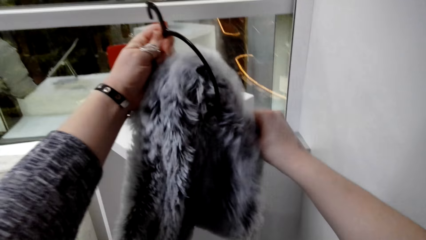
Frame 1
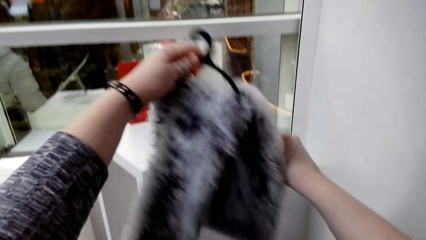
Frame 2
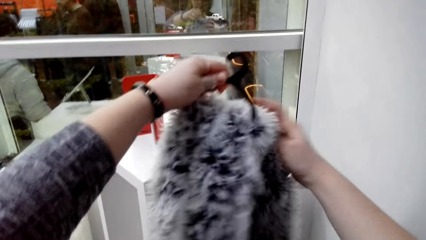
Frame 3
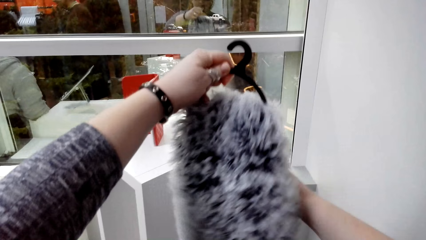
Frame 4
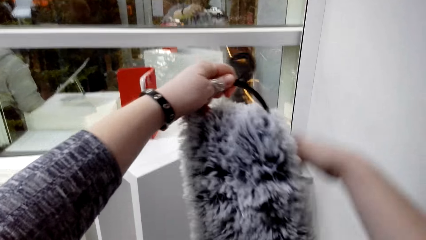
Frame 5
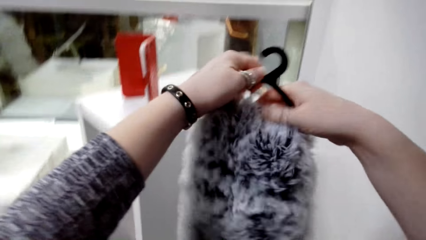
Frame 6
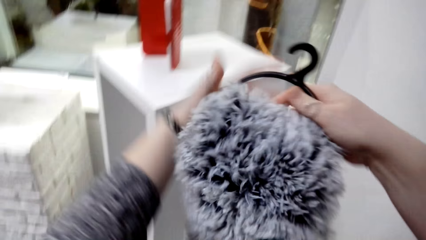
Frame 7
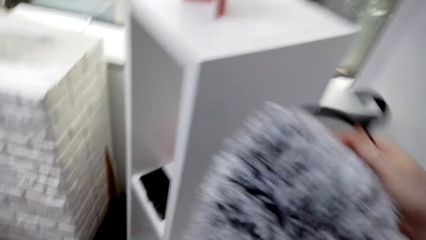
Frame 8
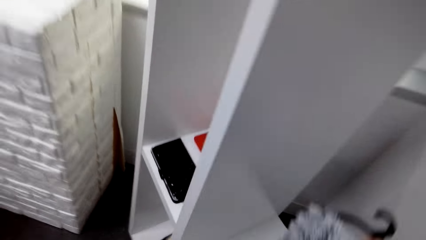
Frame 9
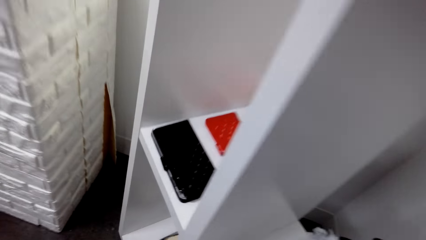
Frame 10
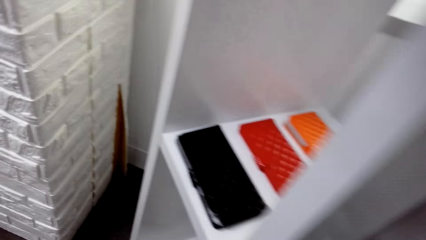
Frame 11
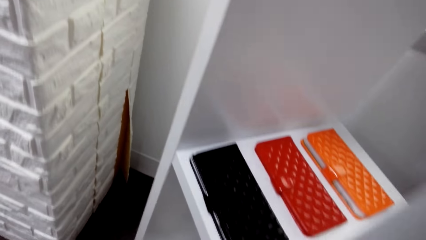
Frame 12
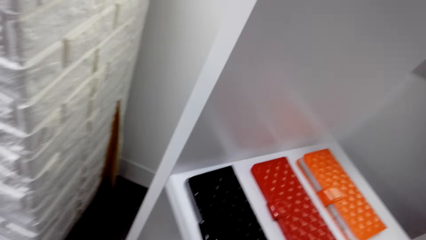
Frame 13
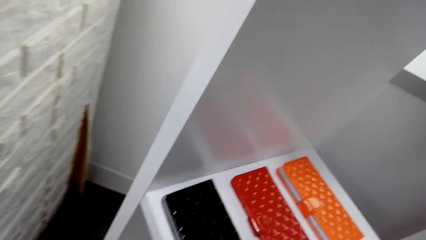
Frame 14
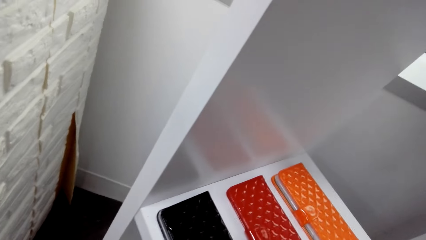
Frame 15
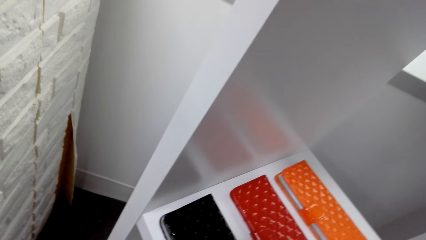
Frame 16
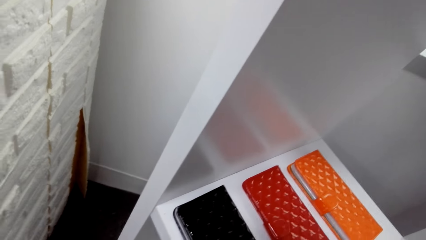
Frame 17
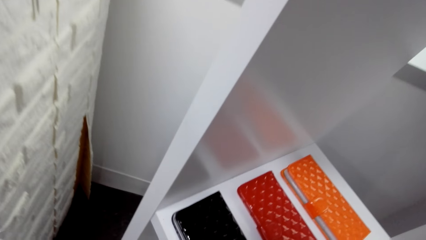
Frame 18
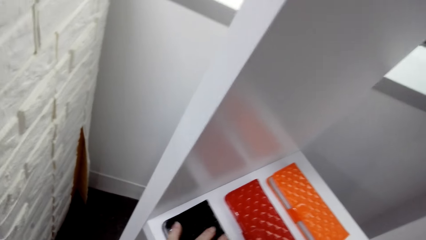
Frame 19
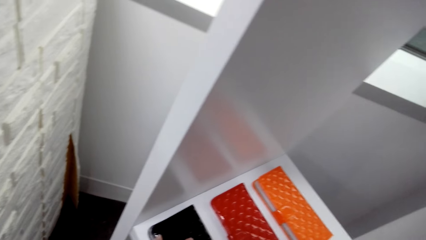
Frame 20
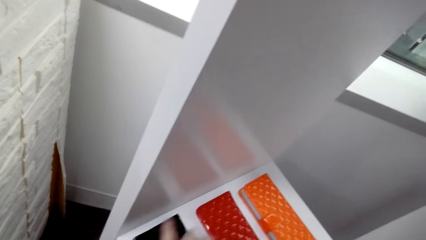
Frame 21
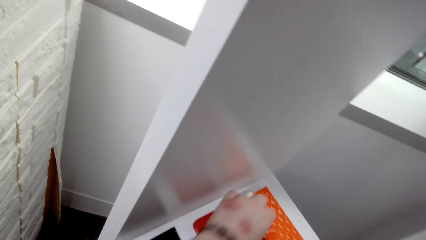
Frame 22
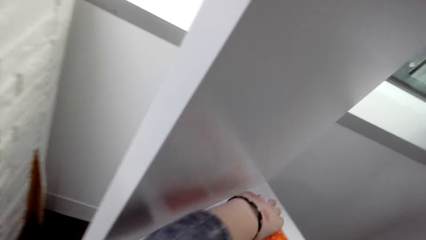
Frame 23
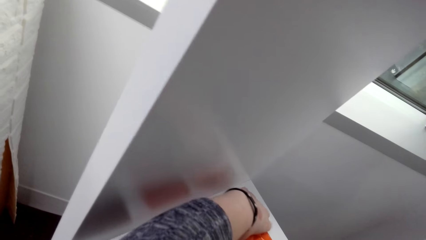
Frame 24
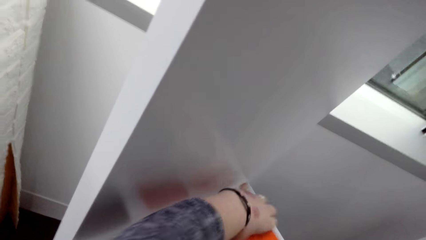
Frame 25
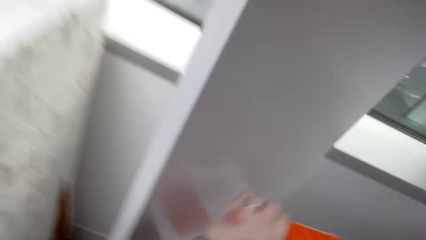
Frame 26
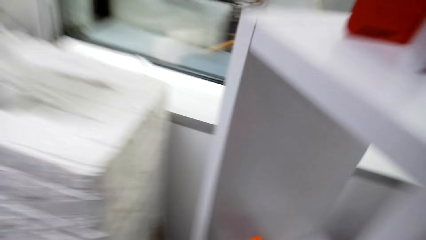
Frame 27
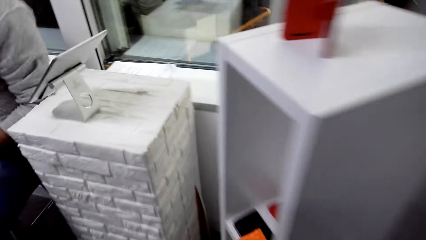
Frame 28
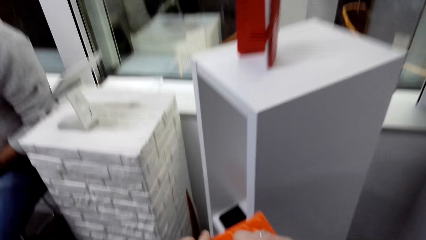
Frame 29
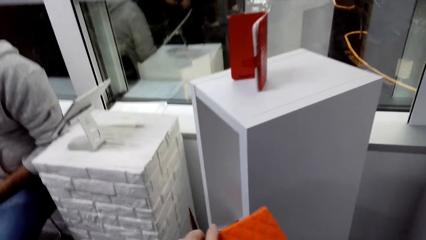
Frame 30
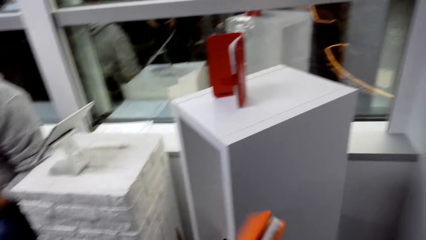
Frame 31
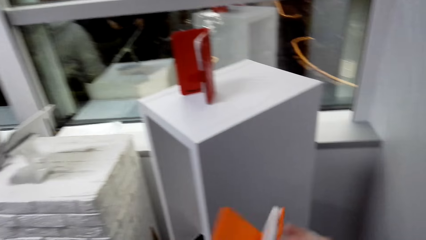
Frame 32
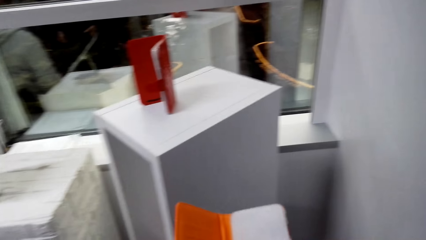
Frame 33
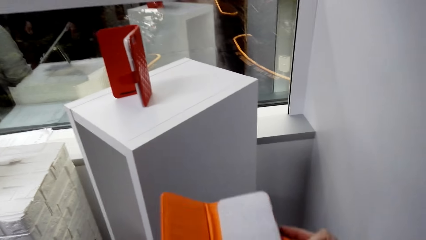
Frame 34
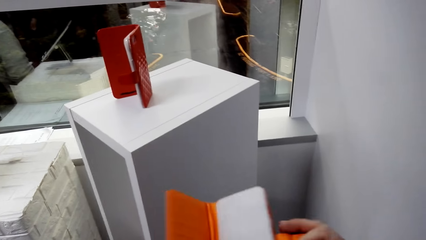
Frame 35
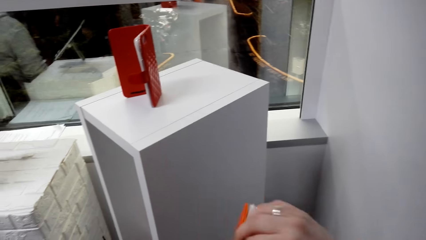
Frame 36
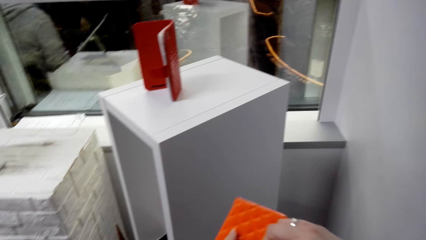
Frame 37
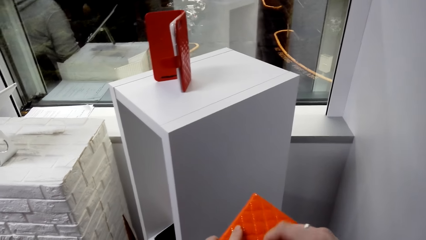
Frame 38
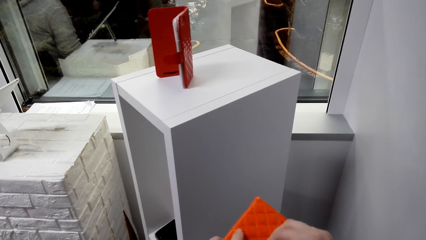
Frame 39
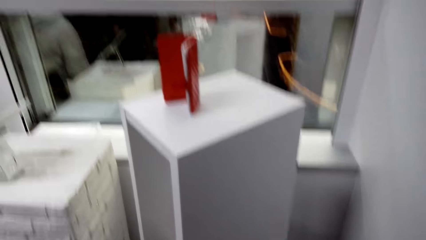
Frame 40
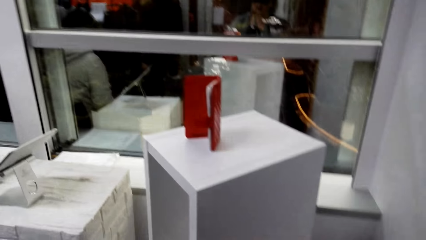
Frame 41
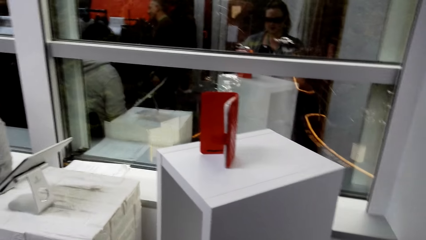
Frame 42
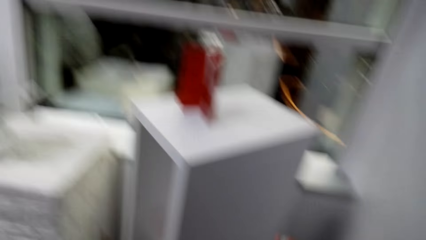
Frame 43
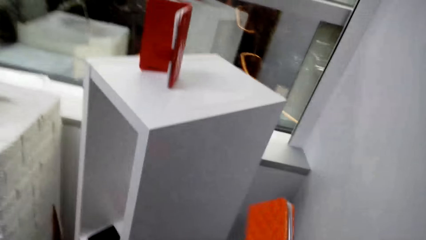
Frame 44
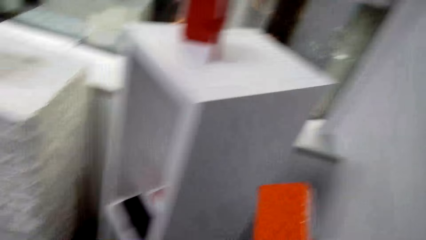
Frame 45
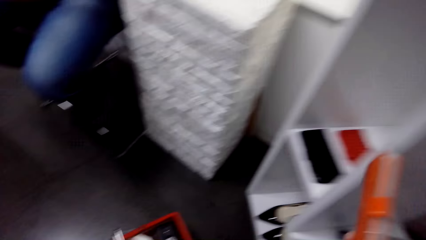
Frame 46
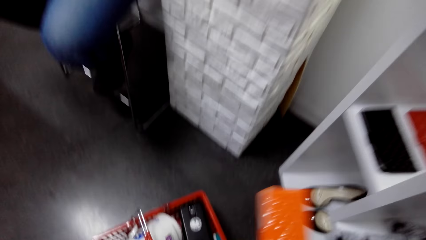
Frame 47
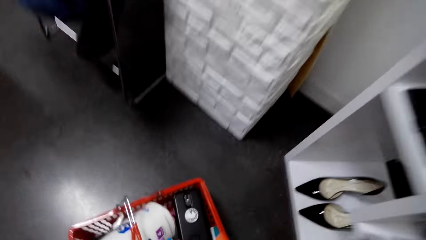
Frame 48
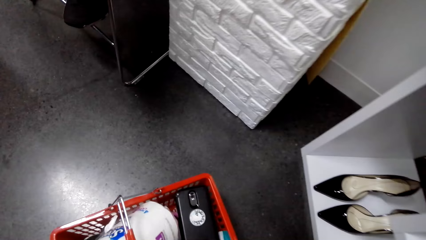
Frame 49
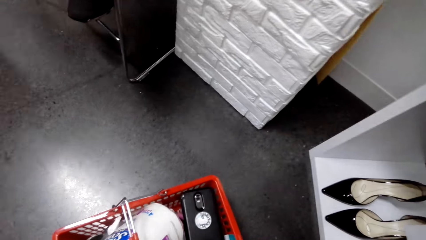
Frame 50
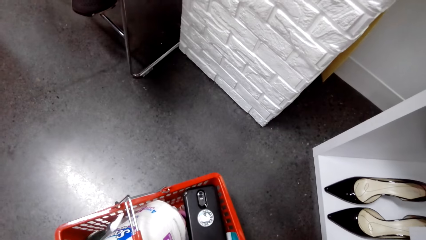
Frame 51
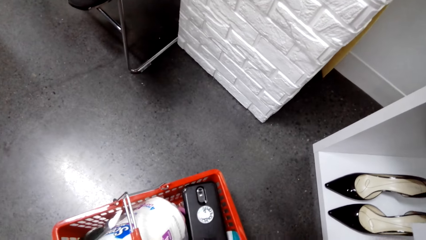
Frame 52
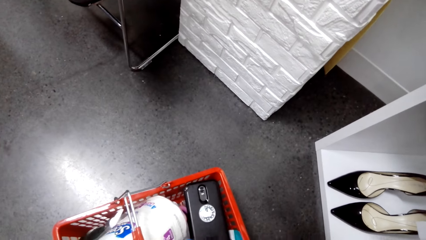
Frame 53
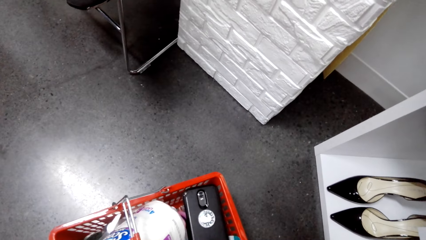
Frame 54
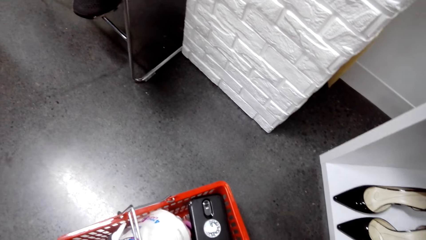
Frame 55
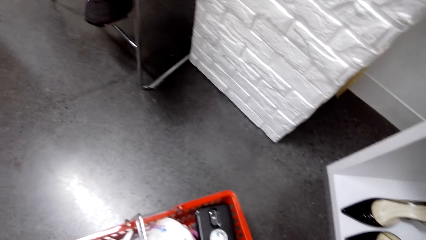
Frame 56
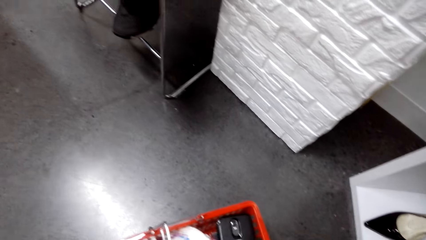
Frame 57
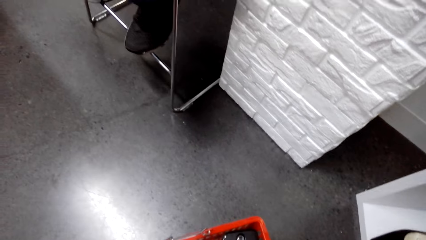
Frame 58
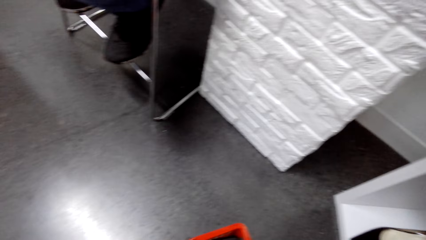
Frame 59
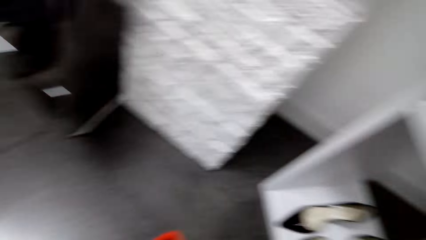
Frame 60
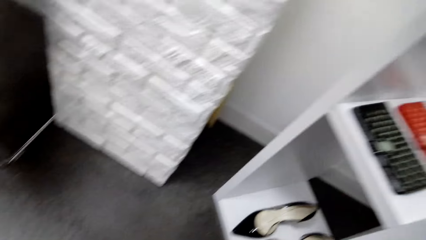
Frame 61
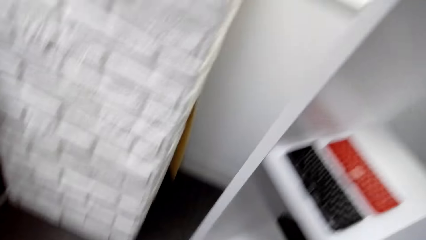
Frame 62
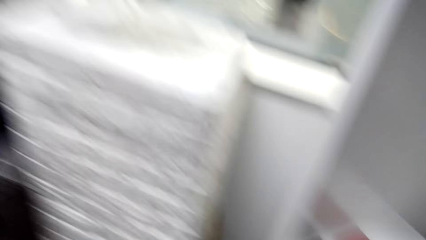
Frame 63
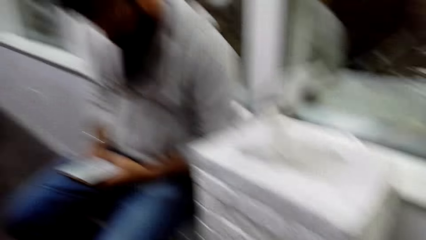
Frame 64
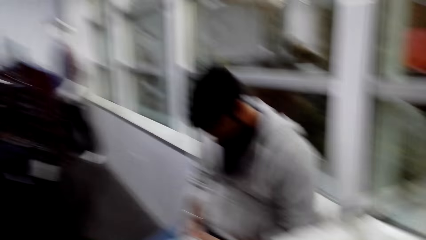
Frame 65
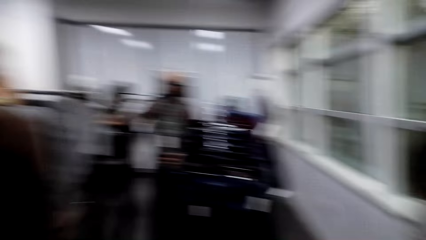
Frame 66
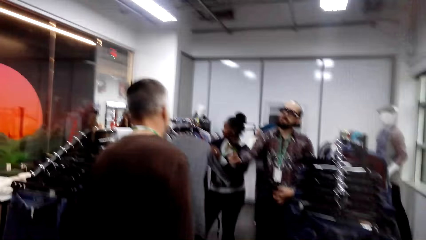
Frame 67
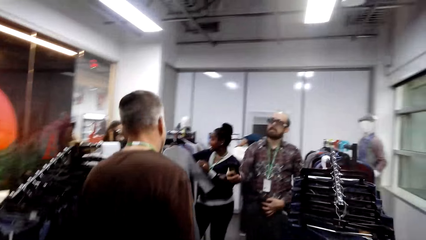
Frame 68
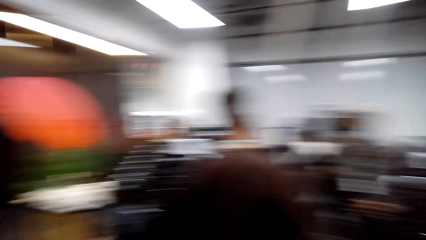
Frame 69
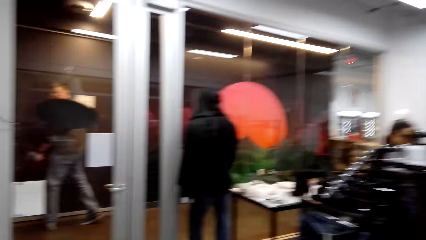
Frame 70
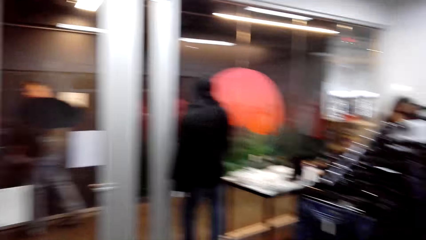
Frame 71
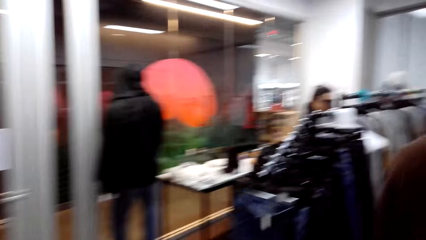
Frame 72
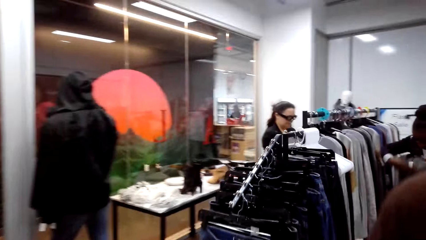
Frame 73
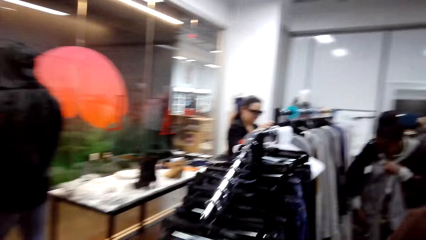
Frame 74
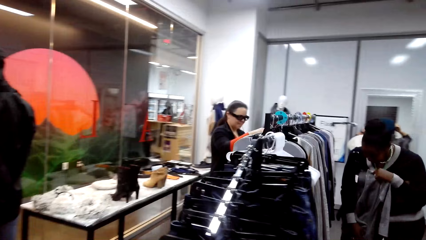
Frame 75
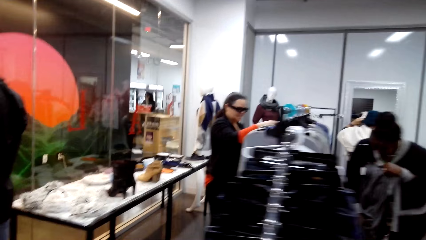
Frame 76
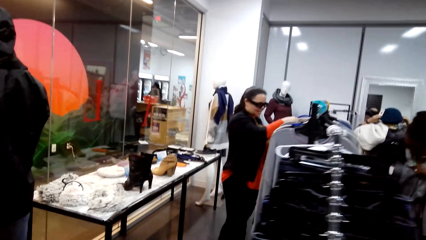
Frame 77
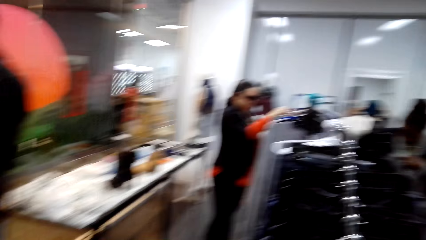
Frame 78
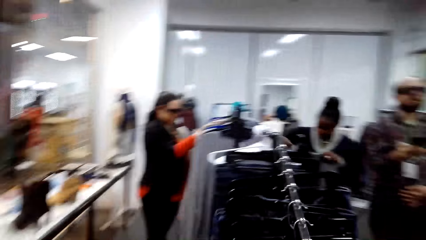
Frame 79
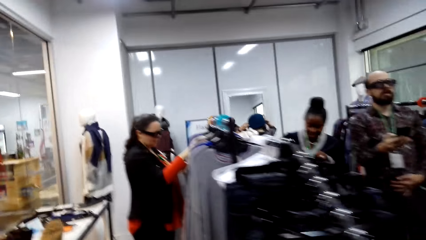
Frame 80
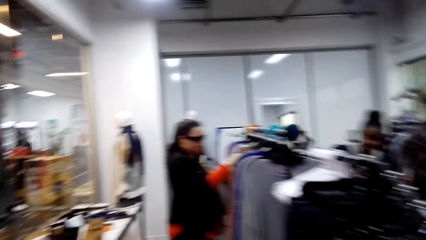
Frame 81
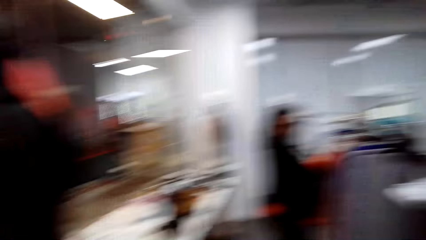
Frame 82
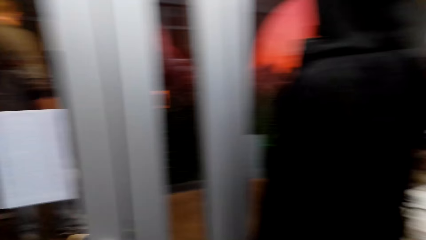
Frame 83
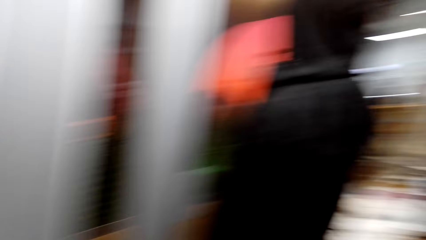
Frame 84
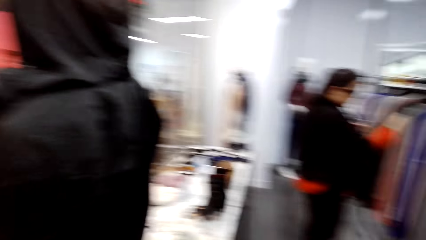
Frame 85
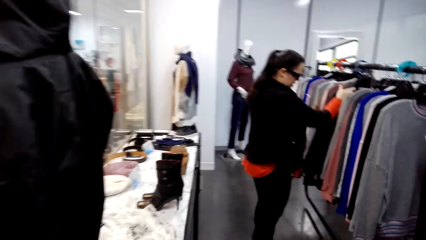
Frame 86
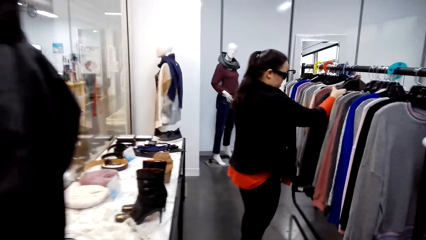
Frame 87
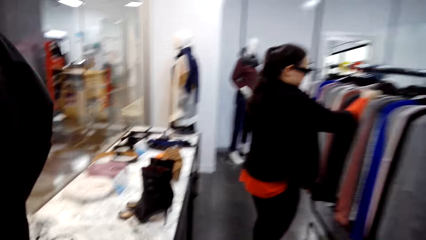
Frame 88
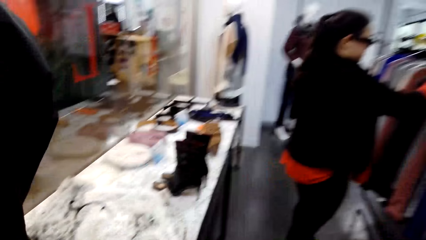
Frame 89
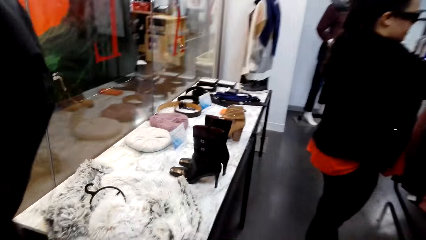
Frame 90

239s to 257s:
The camera wearer puts down the cloth. They pick up a phone cover from the shelf. They pick up a handbag and stare at the handbag. They open the phone cover. They stare around the shop. They put the handbag in the cart. They walk around the room.
